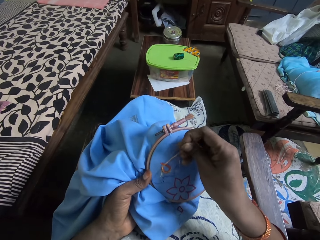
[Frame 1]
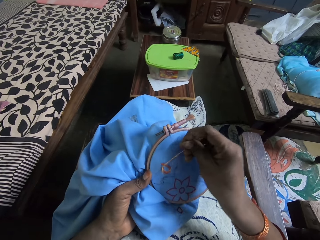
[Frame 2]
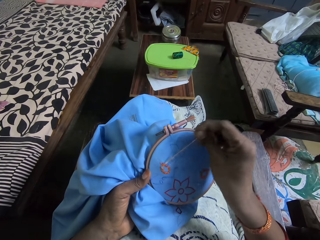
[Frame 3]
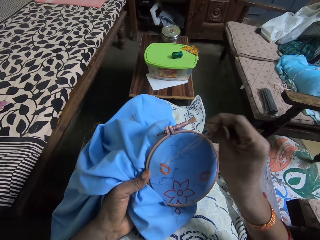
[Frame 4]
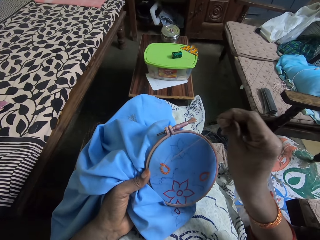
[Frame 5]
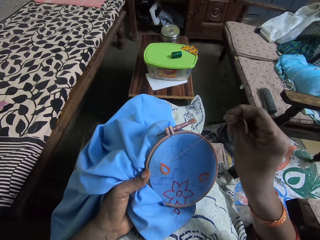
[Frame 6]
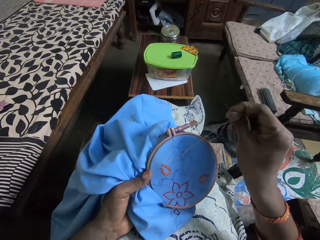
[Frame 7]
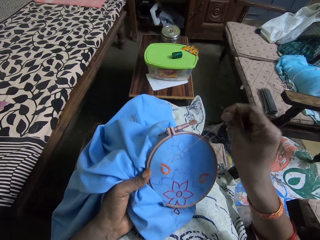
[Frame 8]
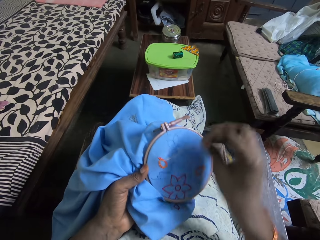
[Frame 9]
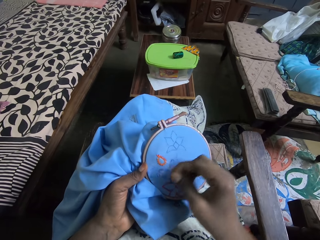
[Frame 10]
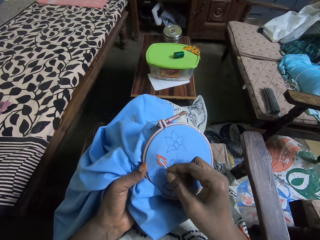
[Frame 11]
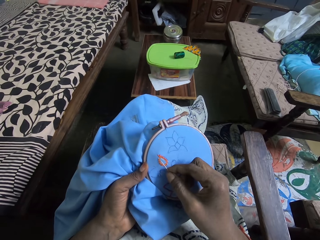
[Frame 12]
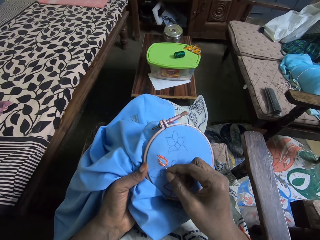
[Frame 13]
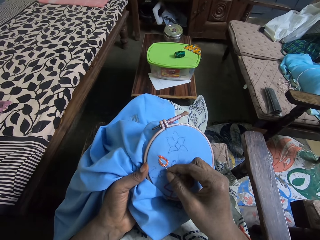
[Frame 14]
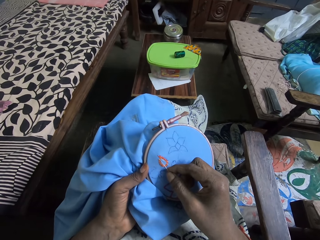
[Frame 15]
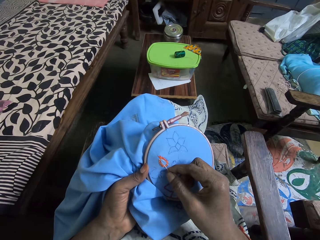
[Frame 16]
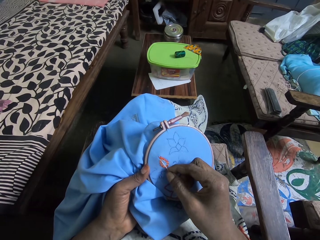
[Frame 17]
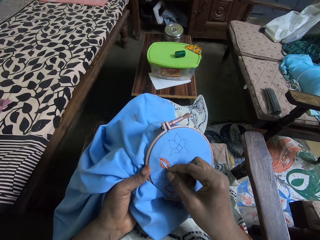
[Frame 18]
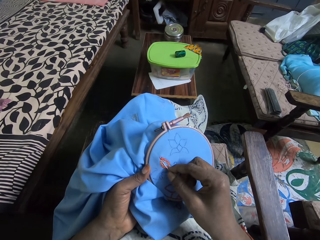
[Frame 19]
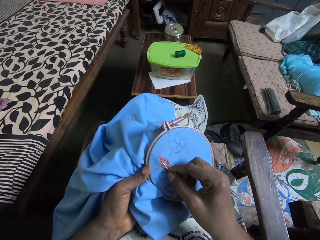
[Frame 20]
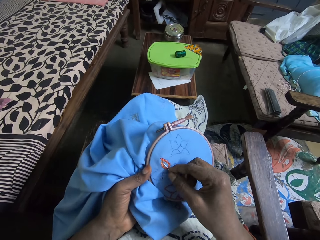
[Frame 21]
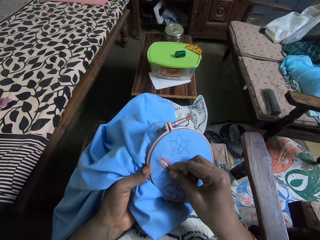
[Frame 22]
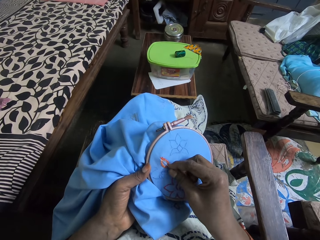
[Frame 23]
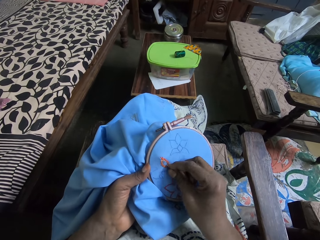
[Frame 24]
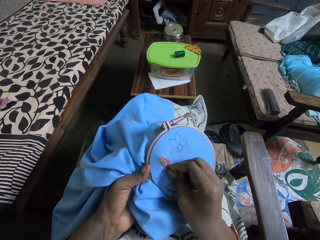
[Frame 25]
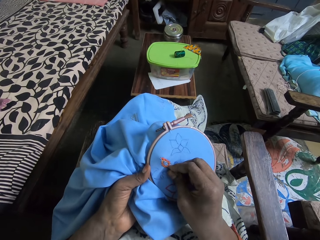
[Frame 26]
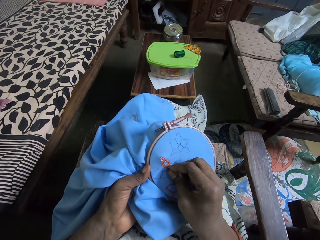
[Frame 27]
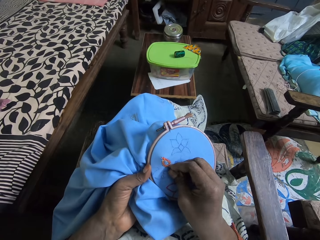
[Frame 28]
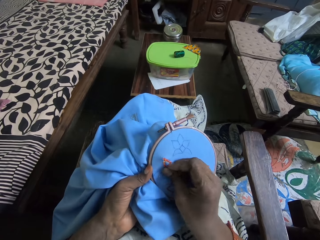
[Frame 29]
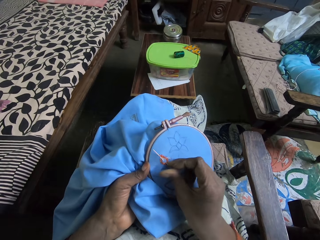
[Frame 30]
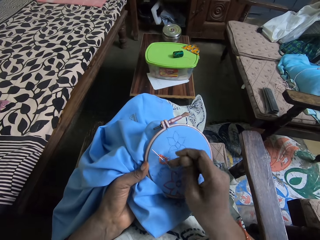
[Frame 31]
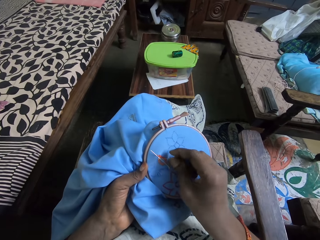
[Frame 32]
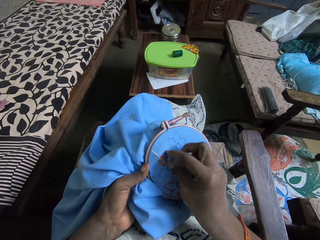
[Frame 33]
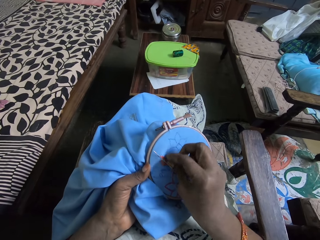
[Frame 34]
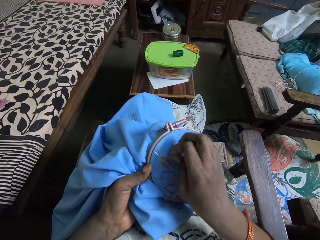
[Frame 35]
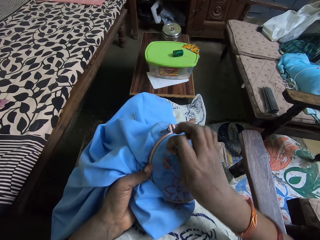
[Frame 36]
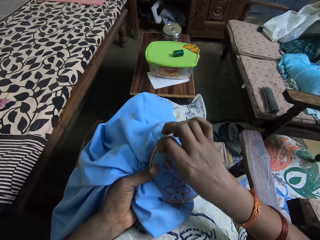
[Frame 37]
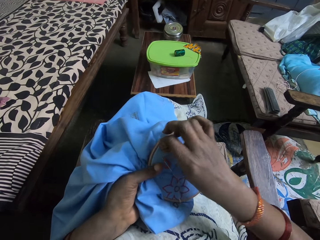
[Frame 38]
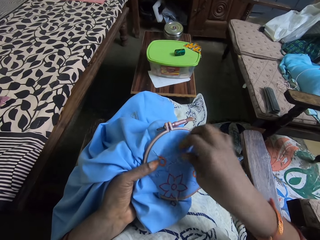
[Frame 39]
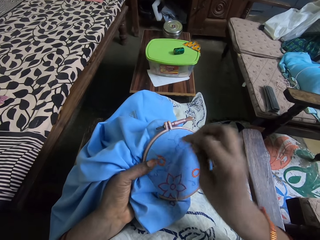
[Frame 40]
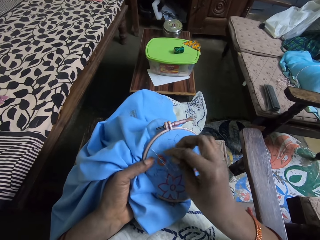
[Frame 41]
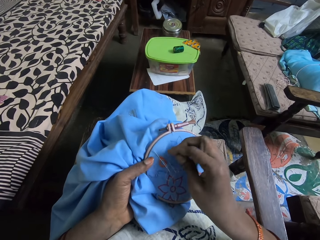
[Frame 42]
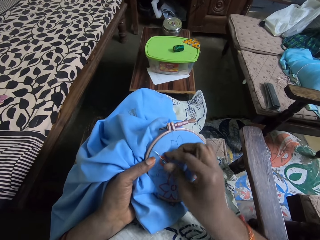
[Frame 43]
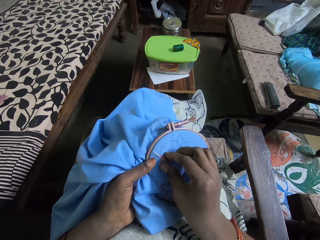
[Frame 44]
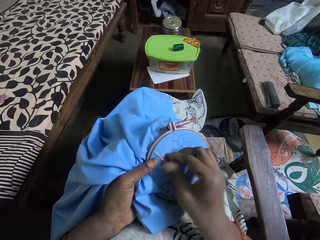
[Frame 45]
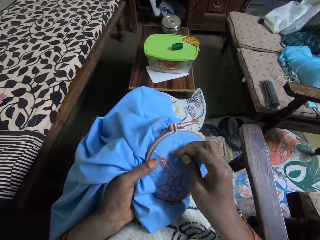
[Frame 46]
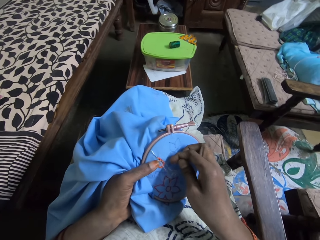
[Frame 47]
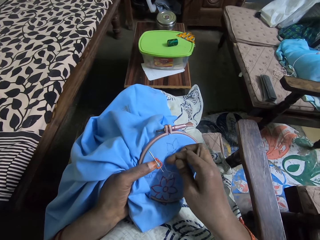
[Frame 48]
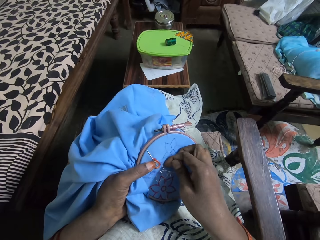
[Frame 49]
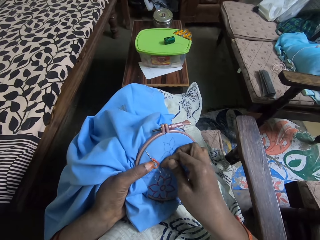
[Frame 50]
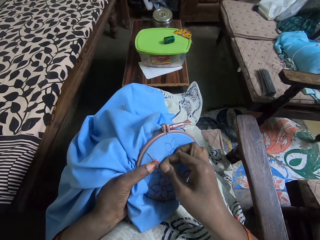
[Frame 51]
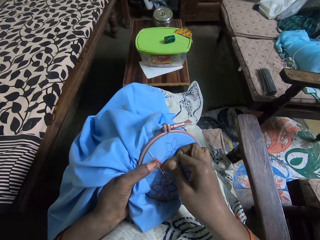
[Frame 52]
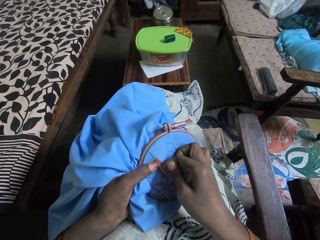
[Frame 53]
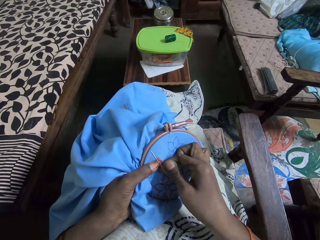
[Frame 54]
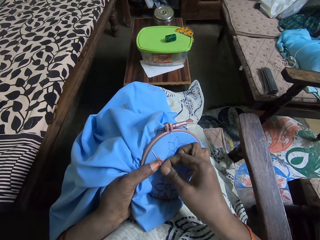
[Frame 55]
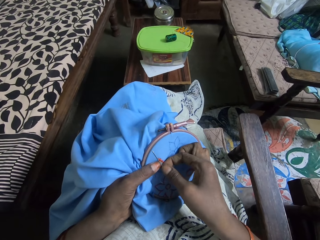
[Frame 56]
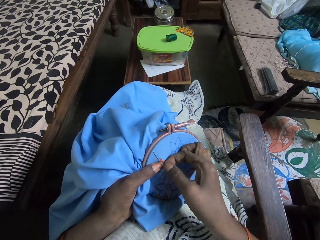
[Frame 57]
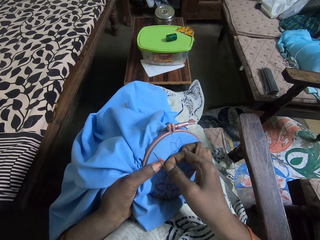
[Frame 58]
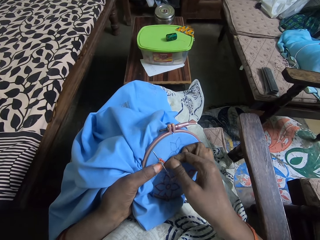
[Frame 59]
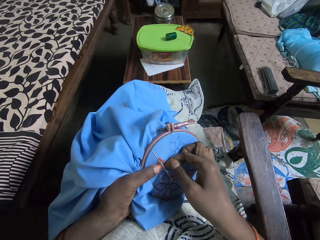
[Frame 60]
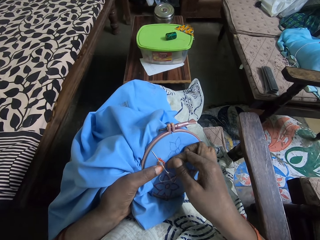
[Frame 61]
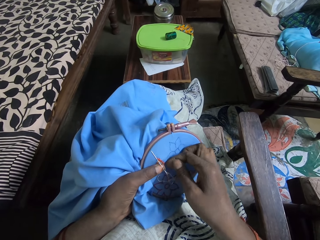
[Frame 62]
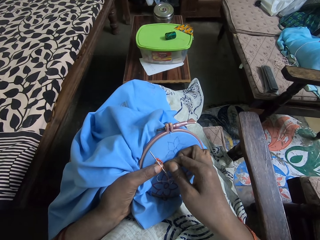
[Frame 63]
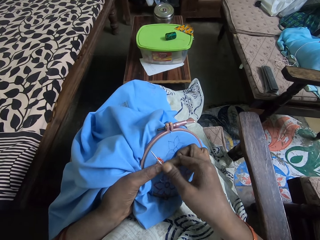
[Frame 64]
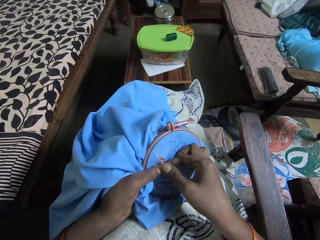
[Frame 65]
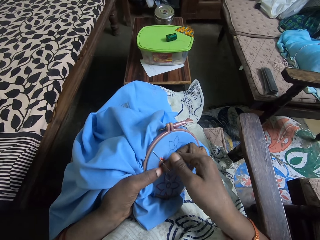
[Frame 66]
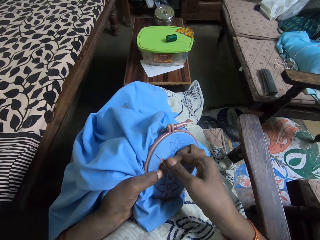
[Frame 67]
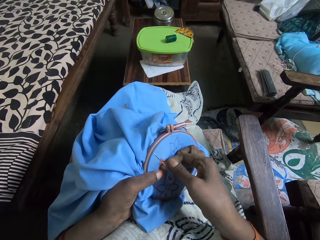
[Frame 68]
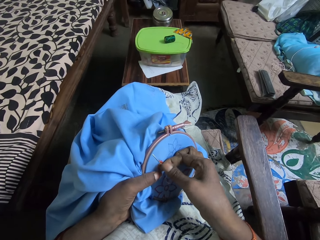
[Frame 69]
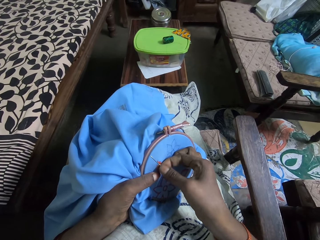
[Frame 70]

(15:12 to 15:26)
The camera wearer interacts with the woman.

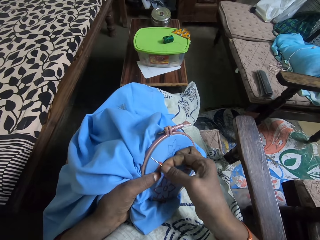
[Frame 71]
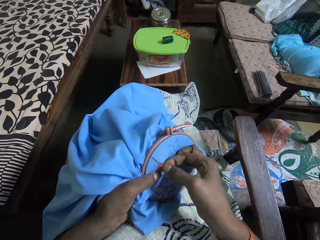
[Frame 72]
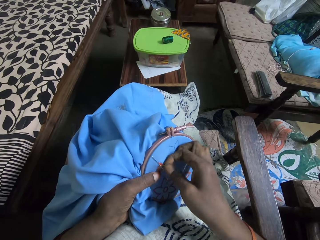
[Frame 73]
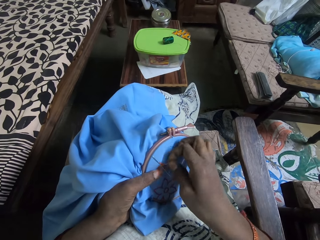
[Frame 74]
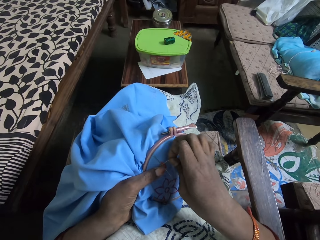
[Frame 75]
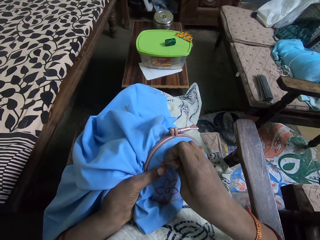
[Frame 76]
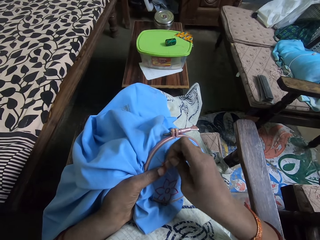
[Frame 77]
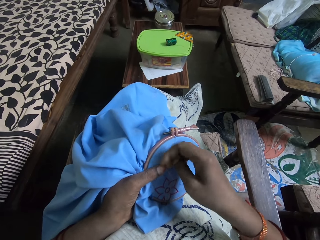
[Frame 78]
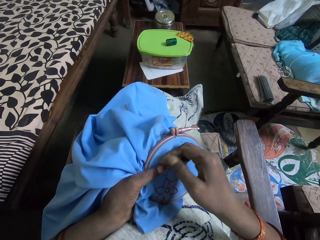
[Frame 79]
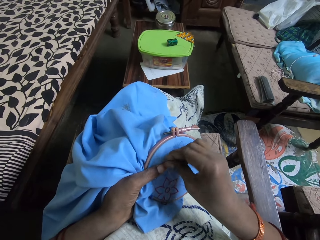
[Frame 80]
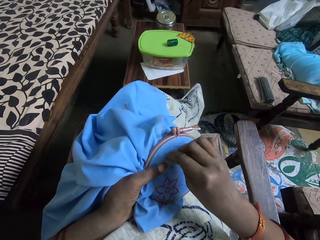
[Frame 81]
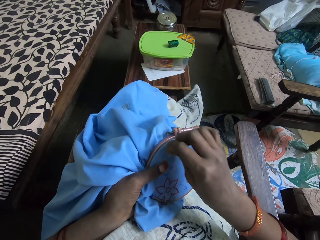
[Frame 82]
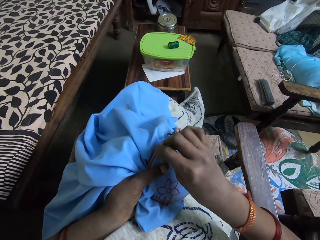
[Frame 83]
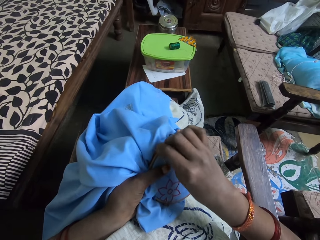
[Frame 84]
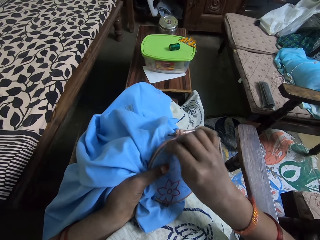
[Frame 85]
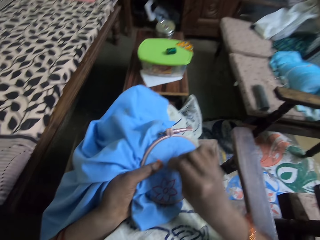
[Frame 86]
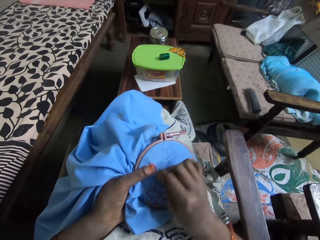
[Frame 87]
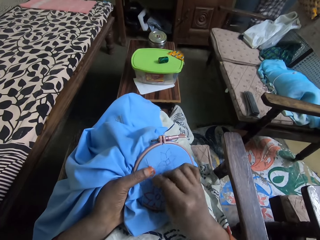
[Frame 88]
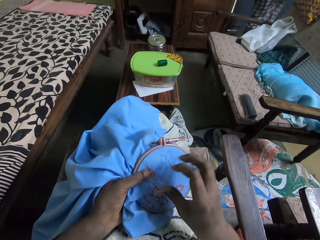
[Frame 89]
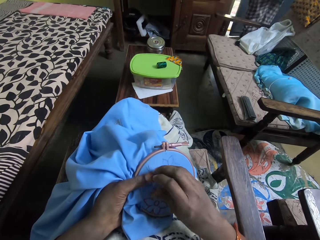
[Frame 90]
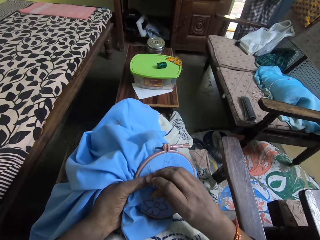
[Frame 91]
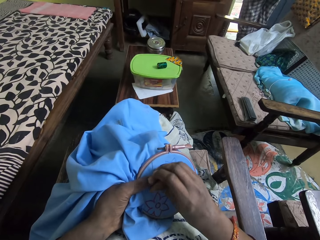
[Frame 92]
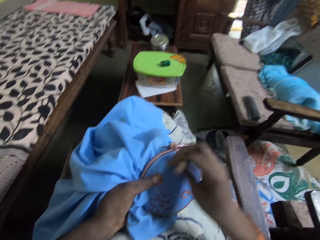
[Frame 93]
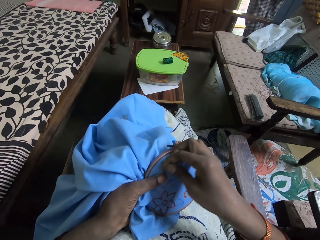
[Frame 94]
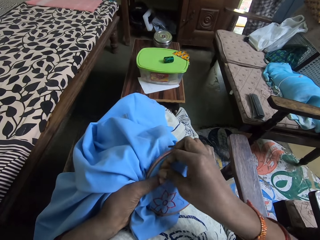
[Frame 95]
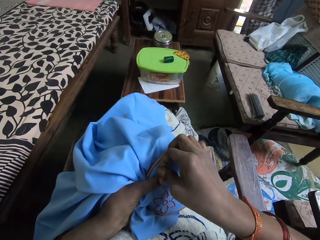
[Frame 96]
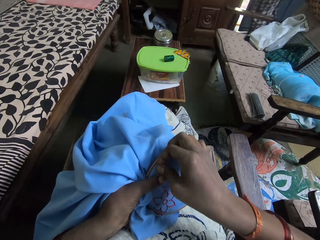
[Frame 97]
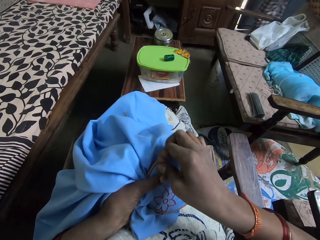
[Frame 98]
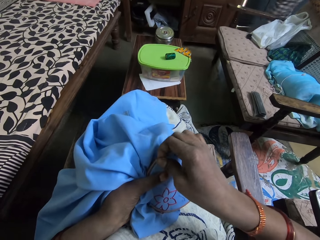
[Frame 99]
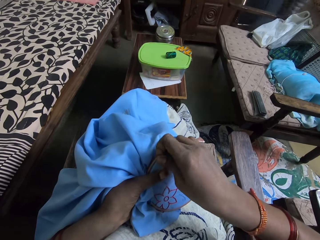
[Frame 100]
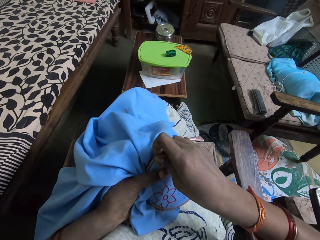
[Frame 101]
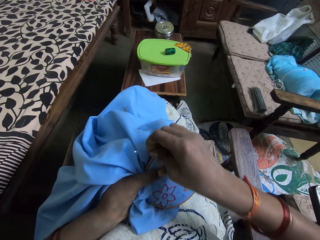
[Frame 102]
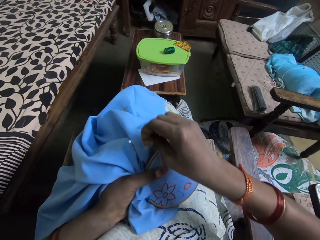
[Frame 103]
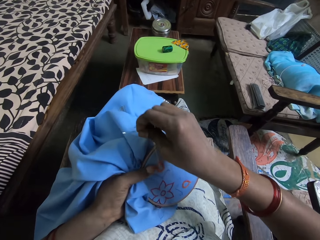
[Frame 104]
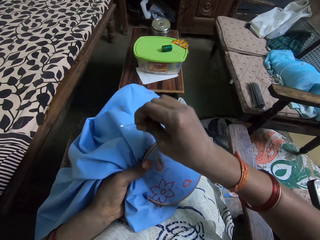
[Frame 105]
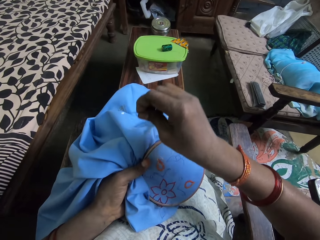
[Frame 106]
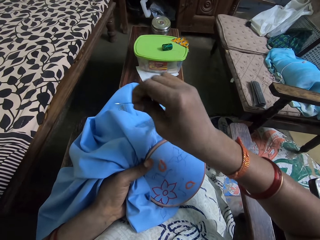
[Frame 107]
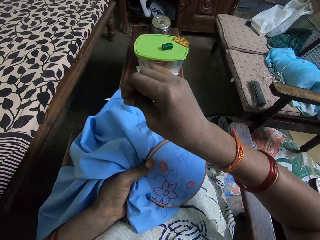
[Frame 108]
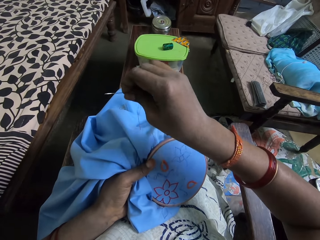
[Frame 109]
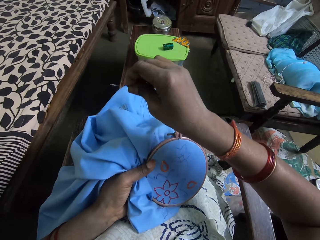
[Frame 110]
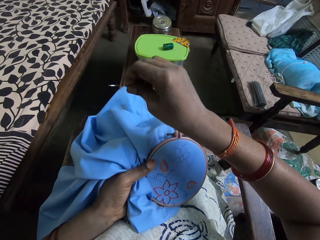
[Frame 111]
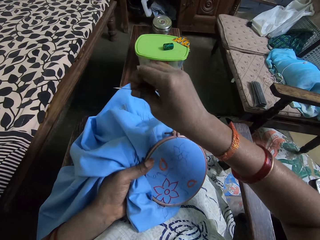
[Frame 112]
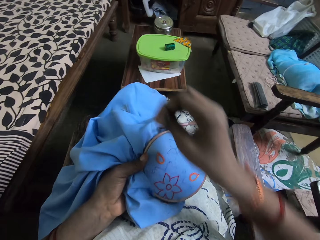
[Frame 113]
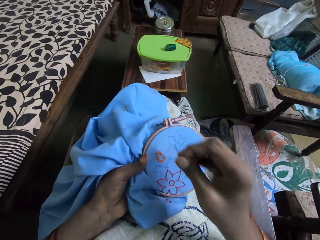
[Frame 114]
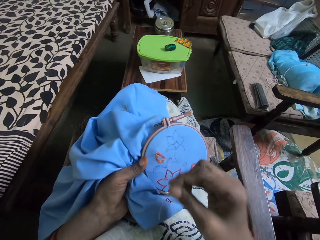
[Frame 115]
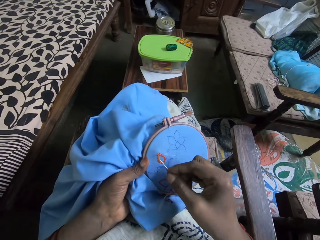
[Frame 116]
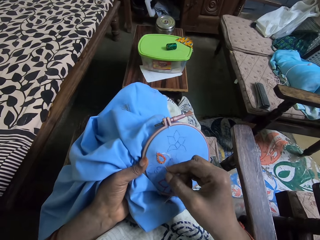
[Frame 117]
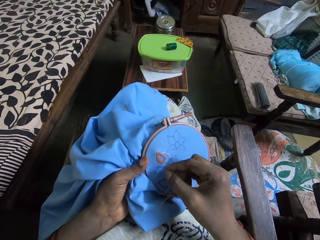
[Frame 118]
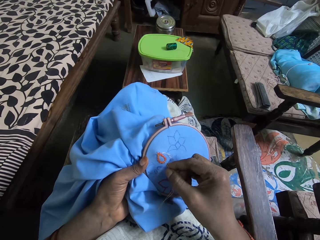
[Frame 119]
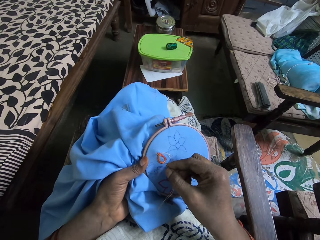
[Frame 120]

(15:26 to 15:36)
A person opens a door. The person closes the door and walks around in the house.
